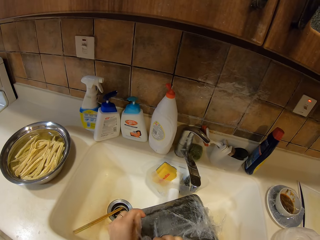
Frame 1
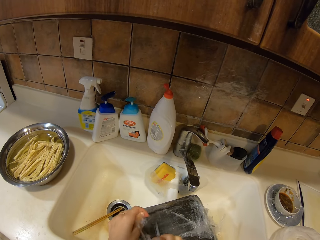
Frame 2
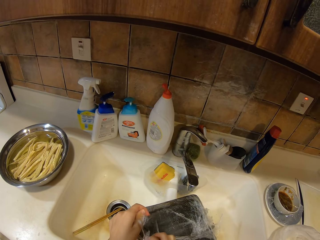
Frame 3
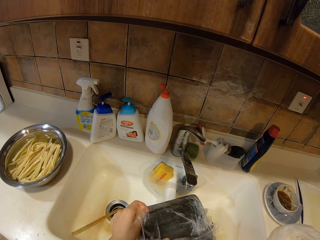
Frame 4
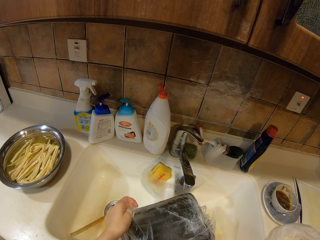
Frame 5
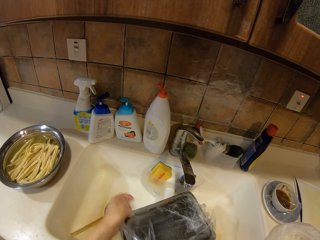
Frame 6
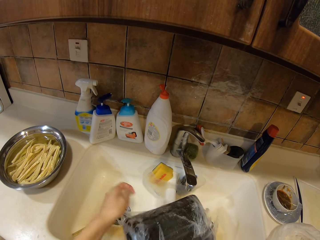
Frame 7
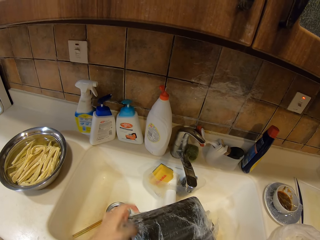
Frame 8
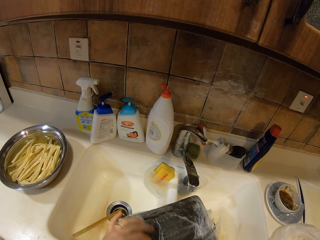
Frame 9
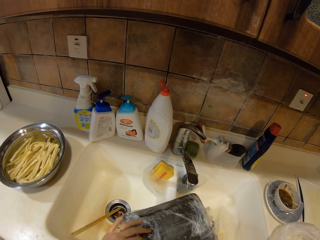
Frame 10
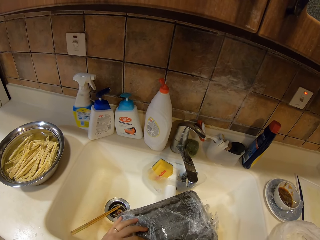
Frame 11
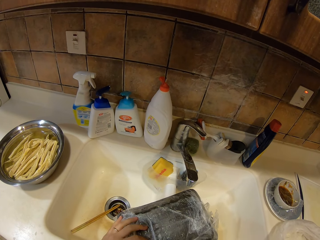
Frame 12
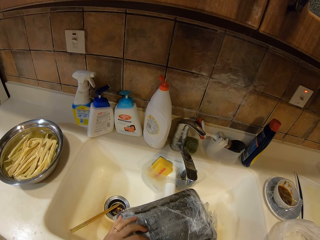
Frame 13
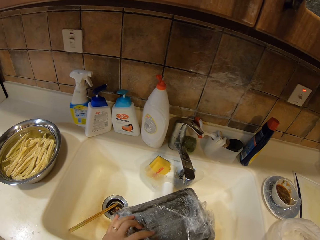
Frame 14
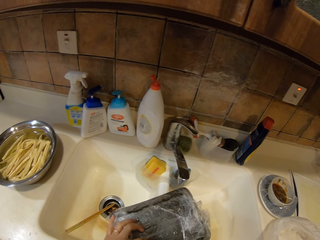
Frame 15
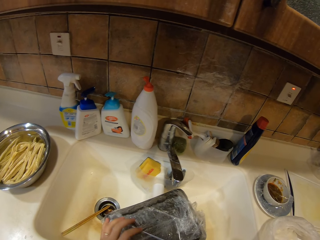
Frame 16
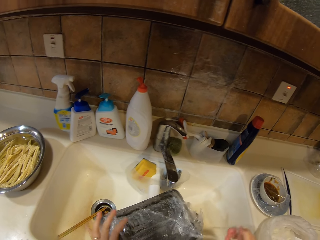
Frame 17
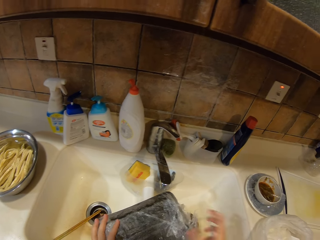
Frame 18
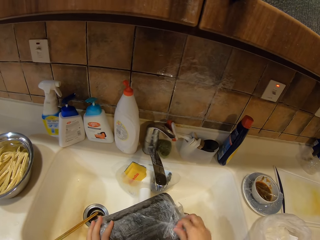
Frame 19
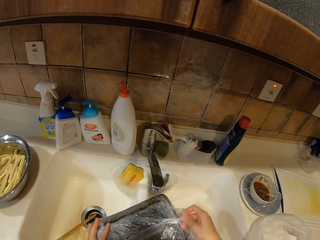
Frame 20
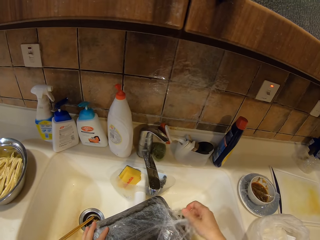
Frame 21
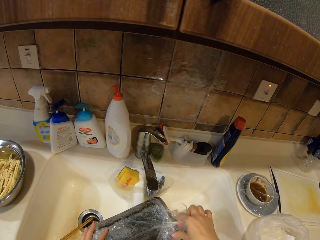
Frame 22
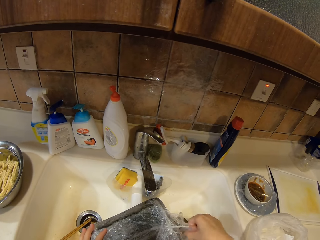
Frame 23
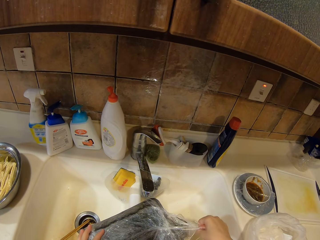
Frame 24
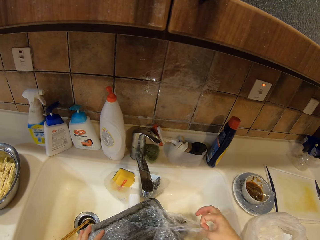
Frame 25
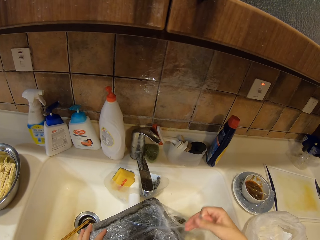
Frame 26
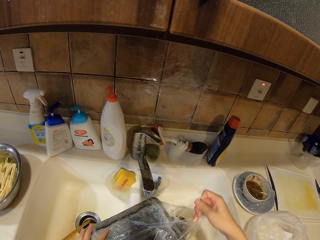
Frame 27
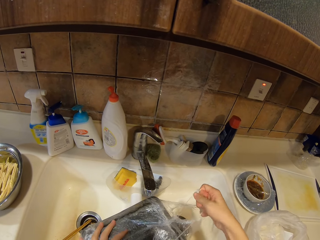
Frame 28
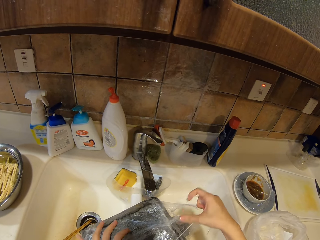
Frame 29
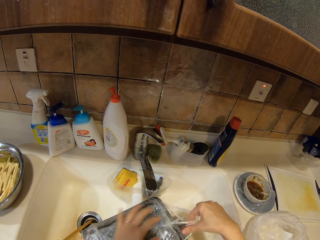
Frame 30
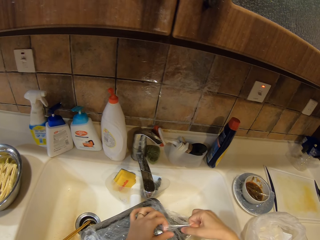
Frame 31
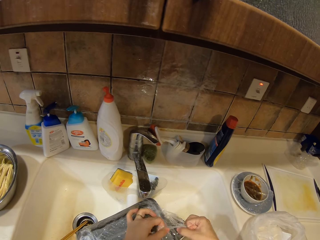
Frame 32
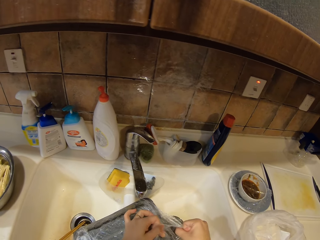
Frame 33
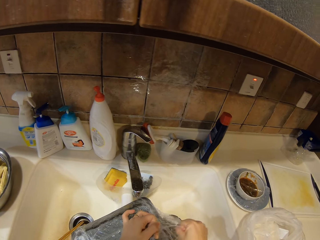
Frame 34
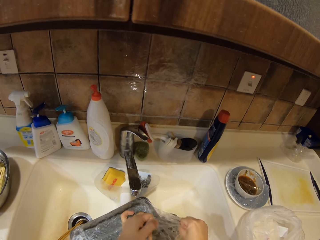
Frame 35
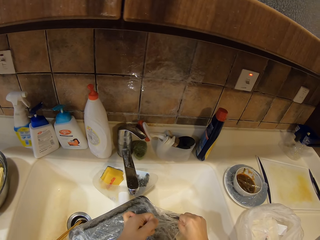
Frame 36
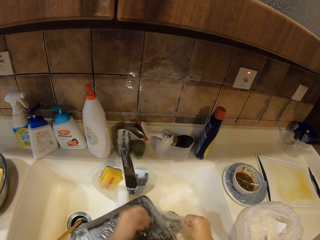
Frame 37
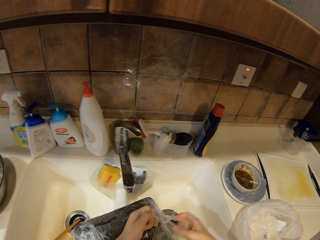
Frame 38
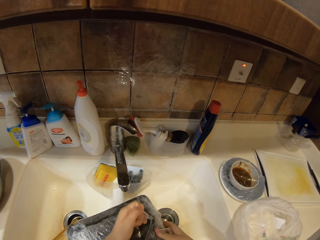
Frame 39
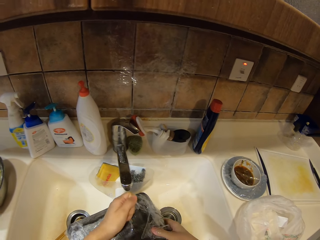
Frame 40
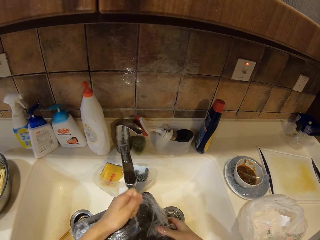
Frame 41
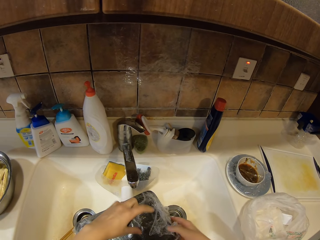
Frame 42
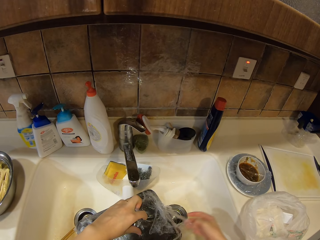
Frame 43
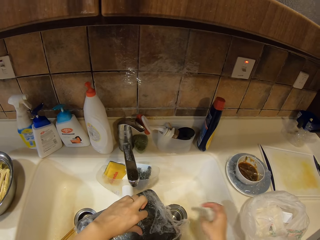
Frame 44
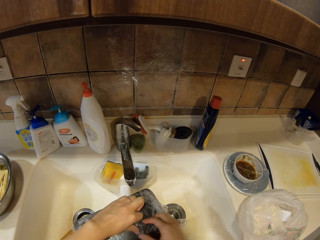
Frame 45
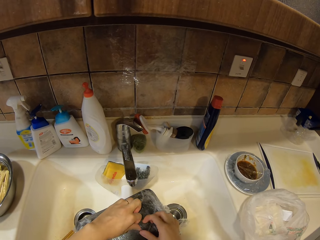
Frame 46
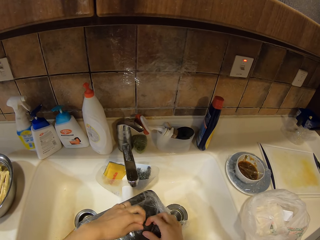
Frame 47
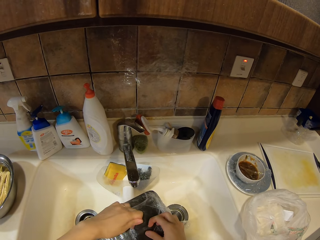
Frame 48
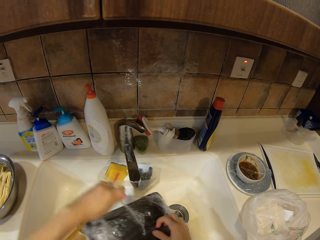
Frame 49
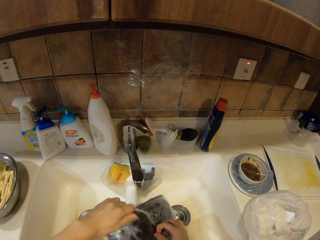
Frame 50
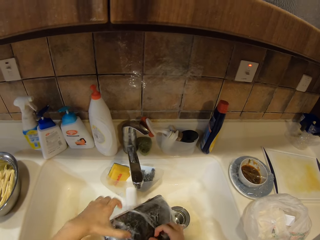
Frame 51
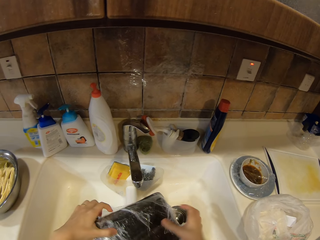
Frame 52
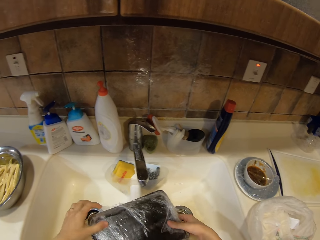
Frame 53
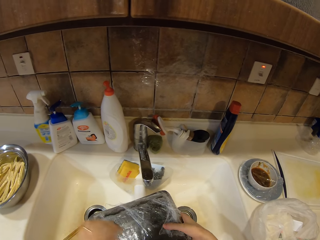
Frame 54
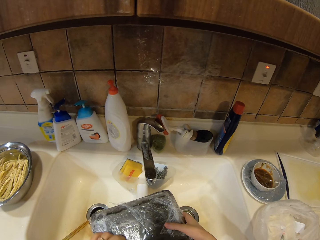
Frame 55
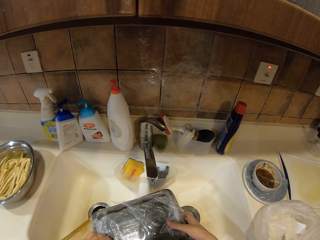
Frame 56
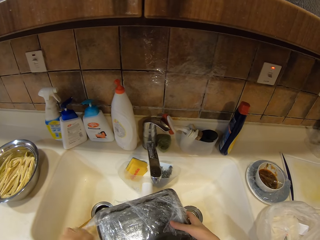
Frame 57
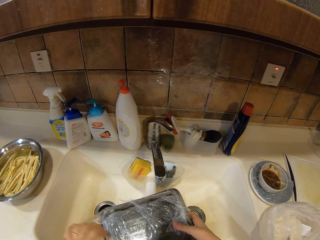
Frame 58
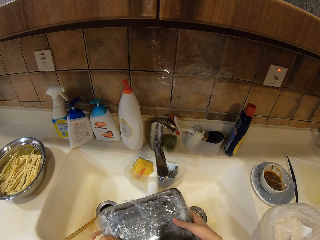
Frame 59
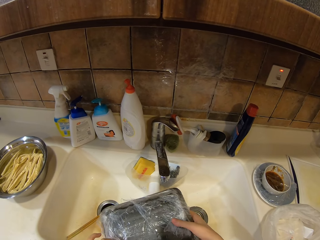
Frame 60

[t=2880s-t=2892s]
The camera wearer tears the plastic paper on the meat container.

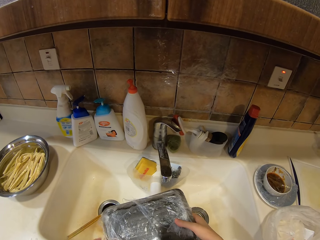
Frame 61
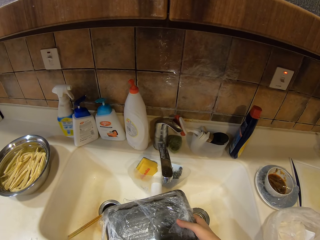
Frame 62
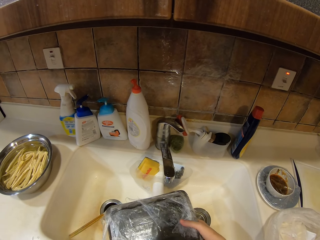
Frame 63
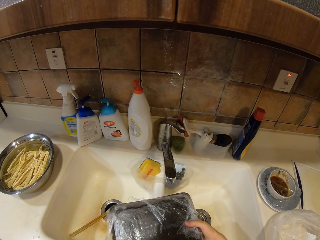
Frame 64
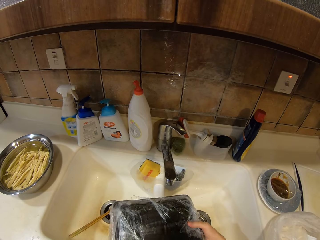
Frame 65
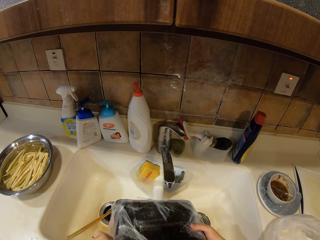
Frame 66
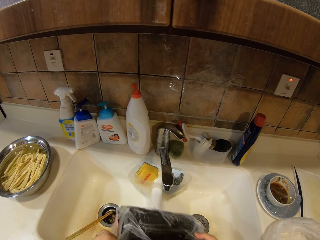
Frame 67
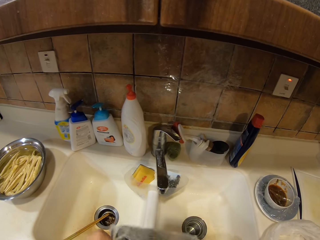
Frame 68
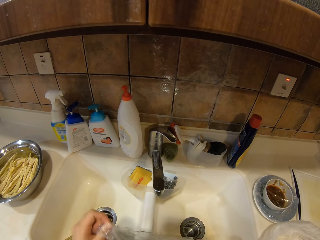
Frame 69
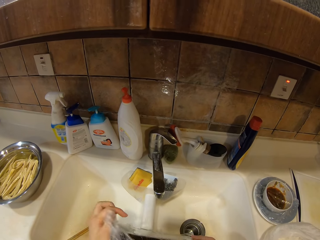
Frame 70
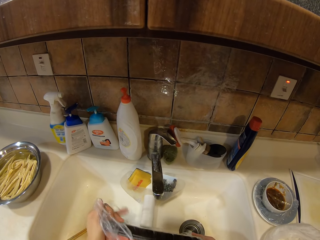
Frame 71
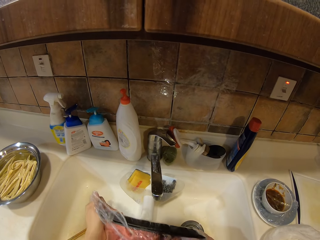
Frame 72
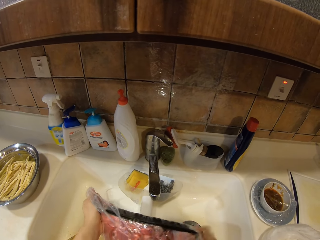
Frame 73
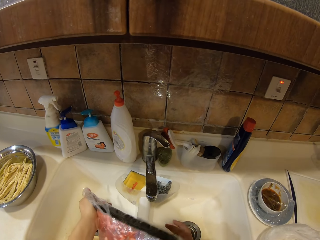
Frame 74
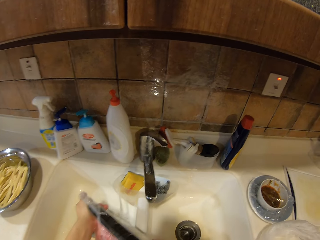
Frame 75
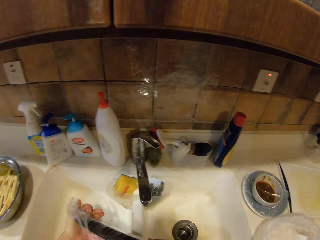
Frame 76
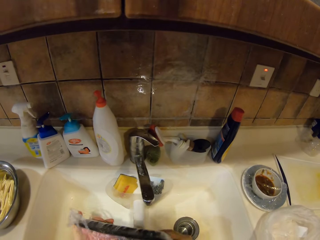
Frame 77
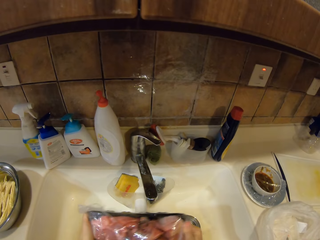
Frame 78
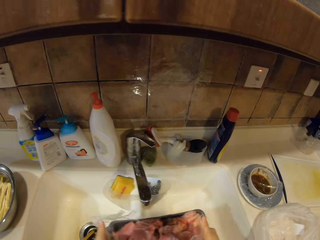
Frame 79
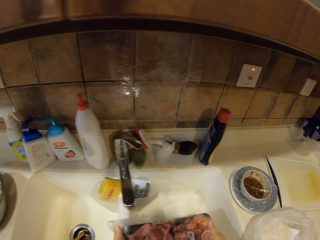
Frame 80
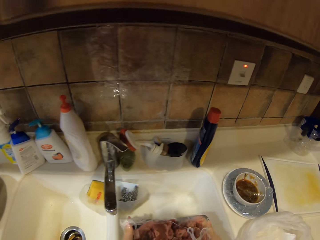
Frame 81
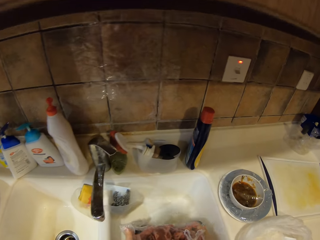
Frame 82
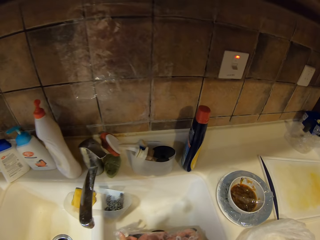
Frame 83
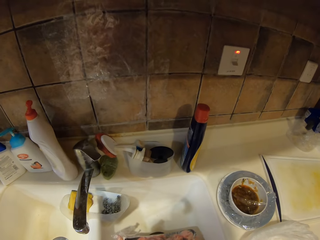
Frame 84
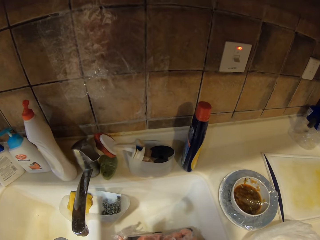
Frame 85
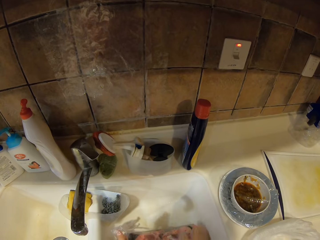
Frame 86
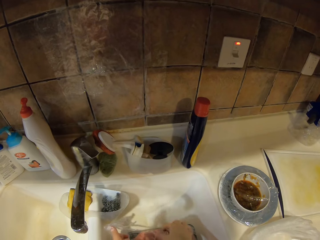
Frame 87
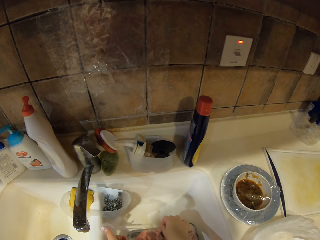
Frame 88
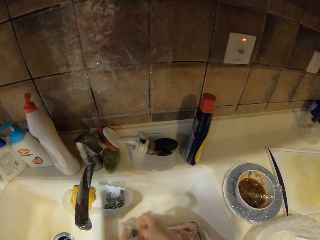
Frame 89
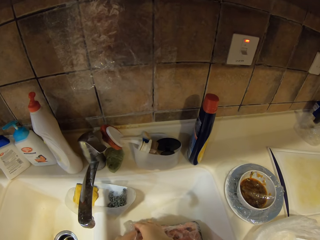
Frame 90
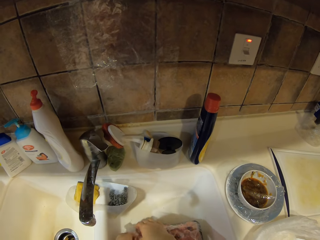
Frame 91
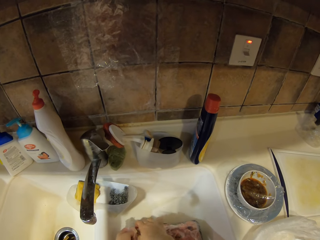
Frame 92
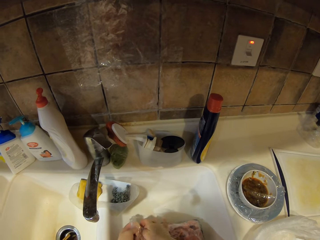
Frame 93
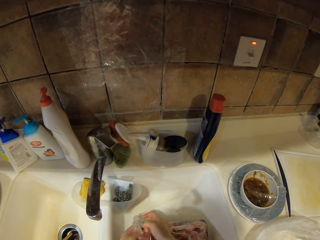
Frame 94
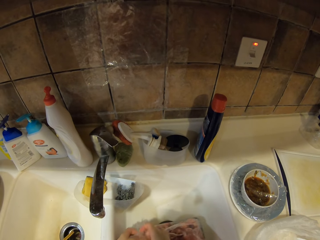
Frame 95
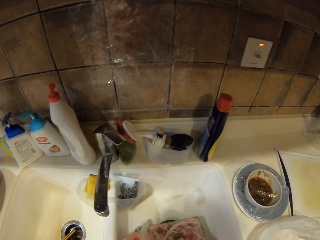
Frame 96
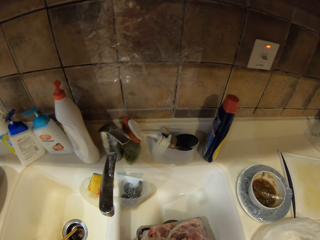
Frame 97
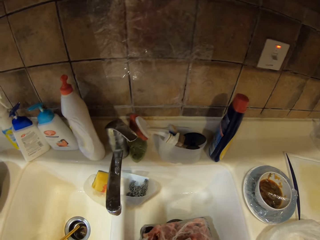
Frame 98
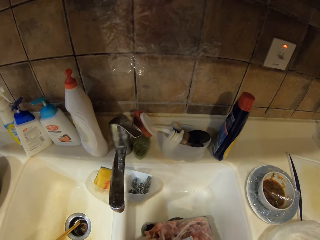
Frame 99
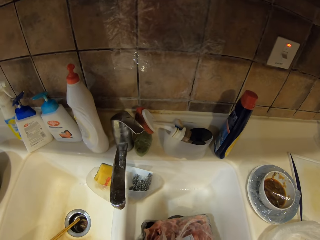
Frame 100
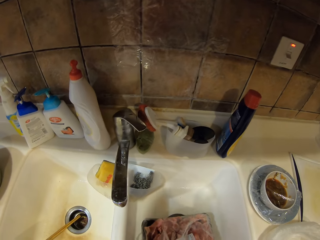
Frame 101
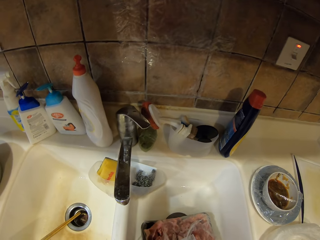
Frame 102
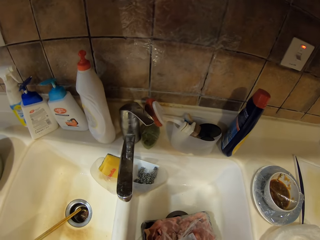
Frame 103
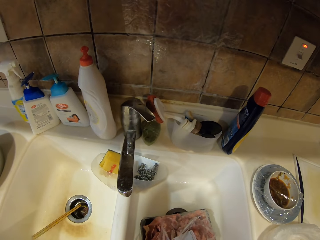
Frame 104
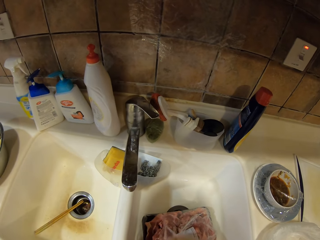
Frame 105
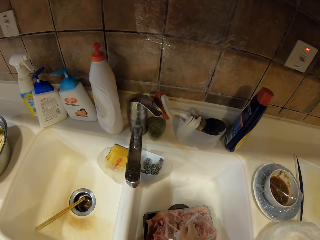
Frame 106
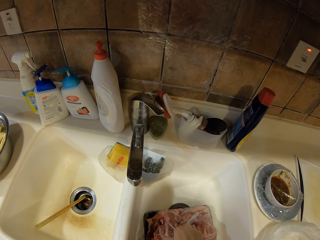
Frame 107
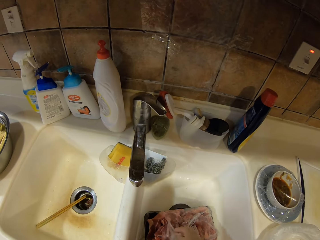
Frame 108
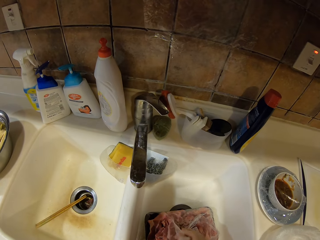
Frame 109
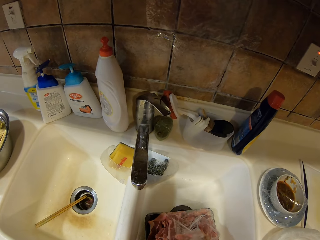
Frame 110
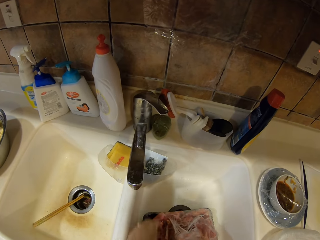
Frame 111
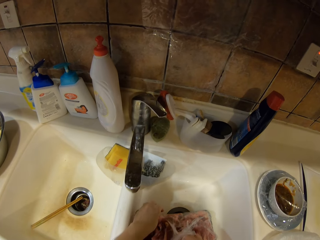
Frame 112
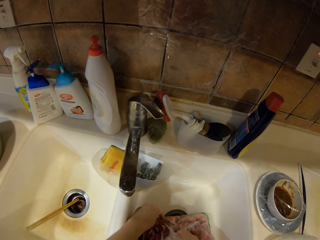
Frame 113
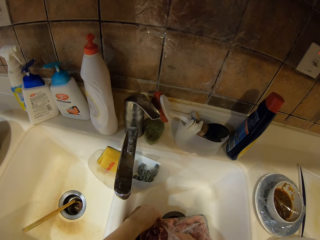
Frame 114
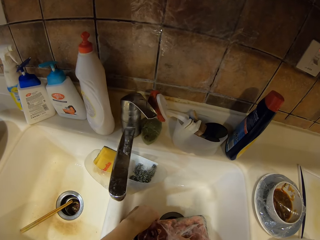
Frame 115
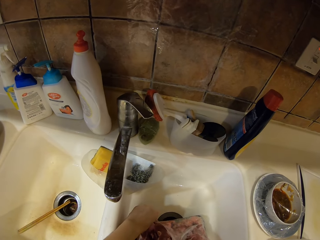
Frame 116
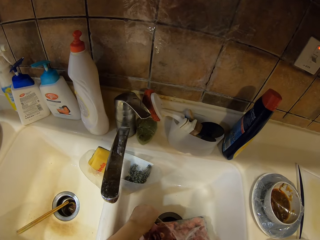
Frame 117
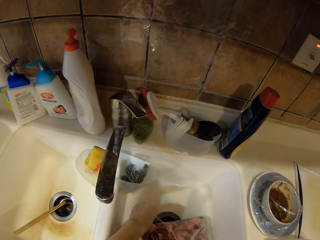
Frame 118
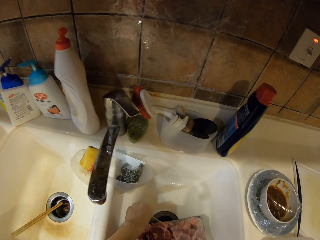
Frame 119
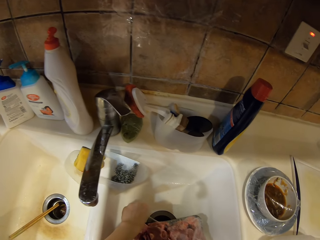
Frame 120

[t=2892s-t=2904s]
The camera wearer places the meat container in the sink. They remove the paper on the meat container.
